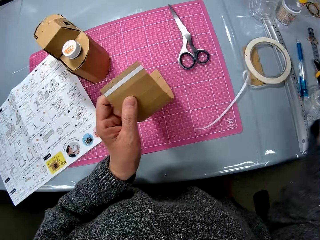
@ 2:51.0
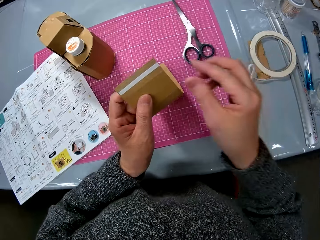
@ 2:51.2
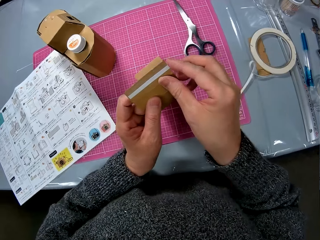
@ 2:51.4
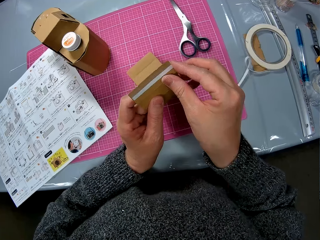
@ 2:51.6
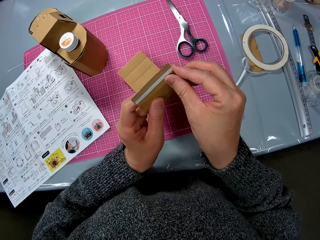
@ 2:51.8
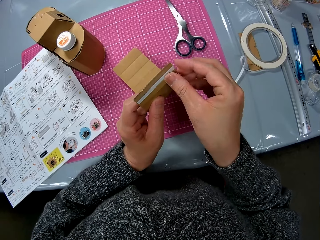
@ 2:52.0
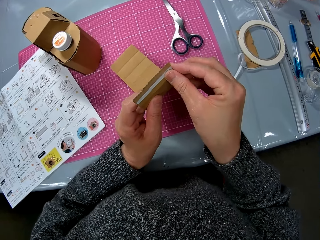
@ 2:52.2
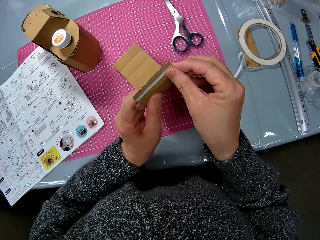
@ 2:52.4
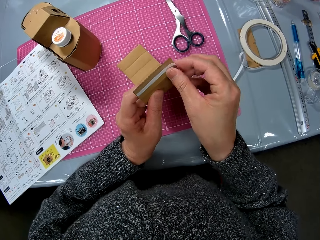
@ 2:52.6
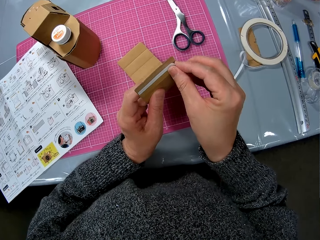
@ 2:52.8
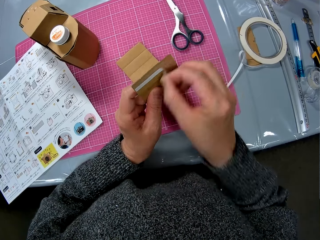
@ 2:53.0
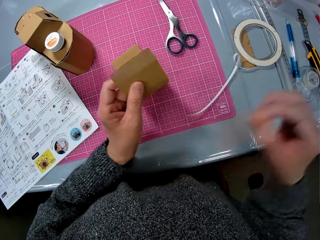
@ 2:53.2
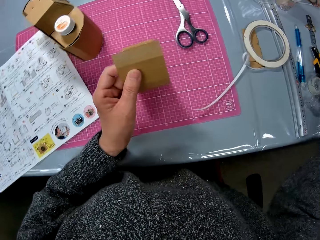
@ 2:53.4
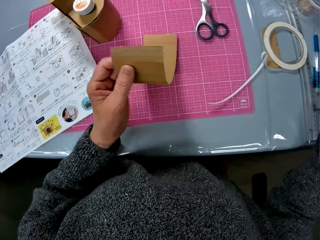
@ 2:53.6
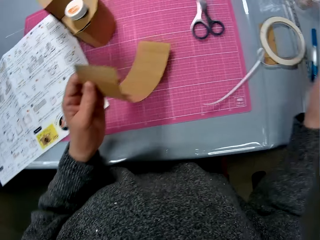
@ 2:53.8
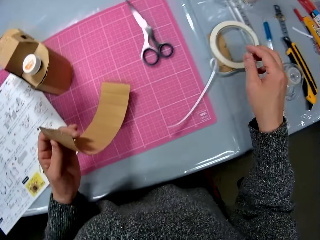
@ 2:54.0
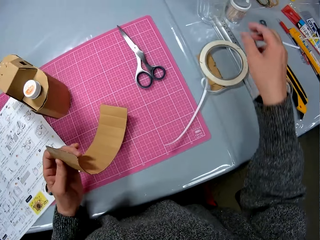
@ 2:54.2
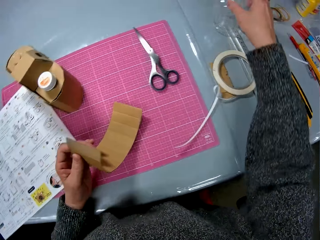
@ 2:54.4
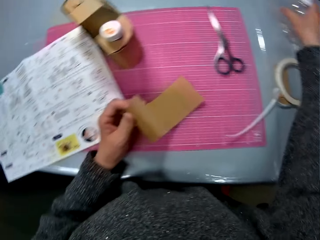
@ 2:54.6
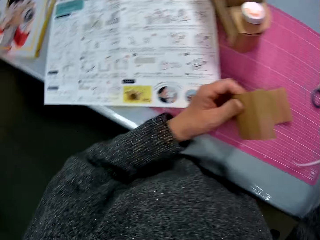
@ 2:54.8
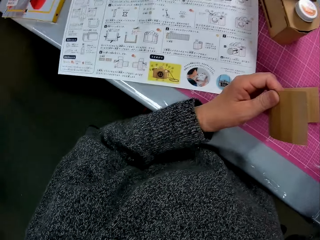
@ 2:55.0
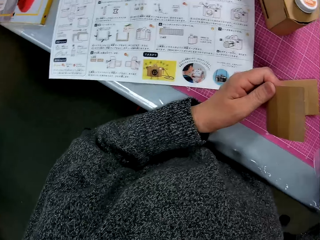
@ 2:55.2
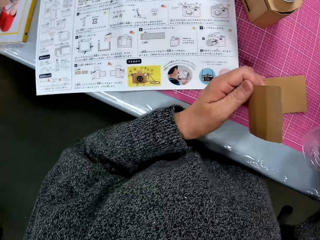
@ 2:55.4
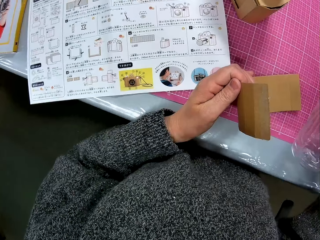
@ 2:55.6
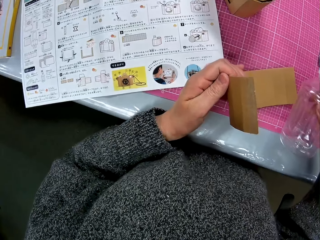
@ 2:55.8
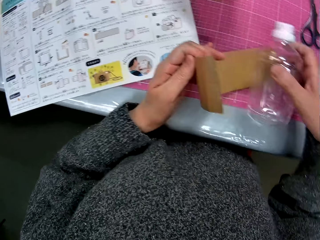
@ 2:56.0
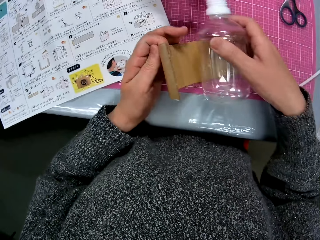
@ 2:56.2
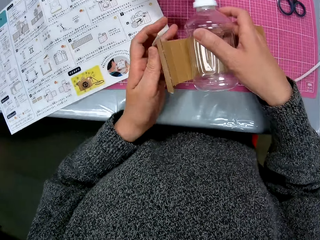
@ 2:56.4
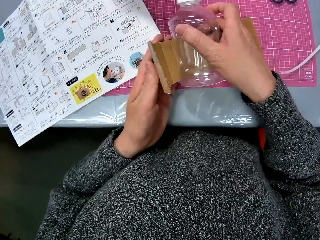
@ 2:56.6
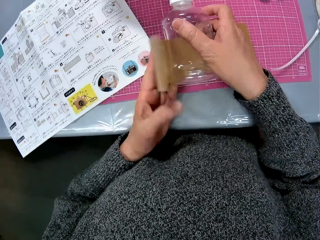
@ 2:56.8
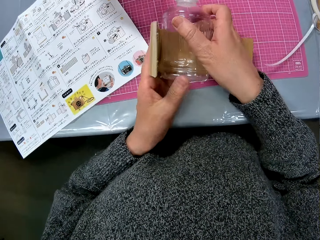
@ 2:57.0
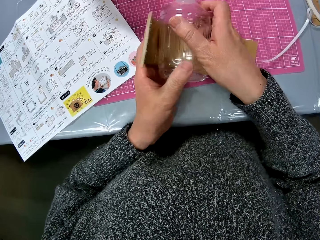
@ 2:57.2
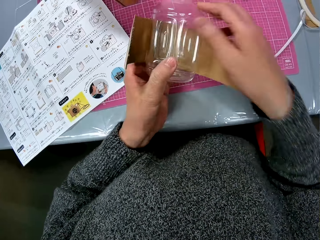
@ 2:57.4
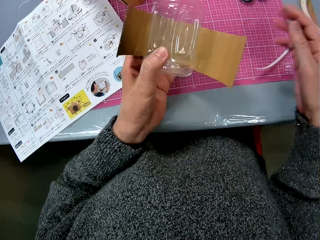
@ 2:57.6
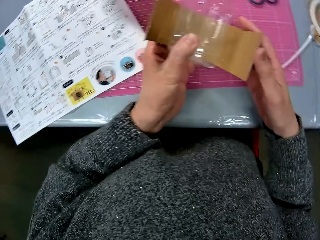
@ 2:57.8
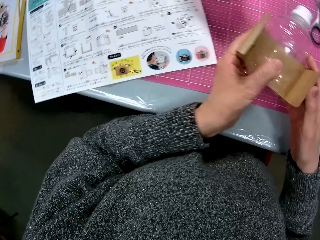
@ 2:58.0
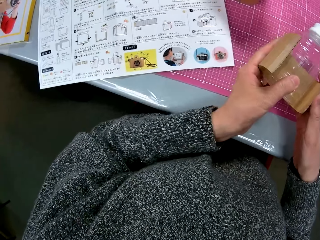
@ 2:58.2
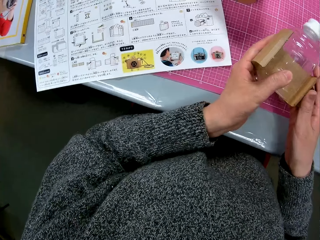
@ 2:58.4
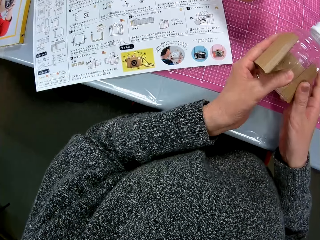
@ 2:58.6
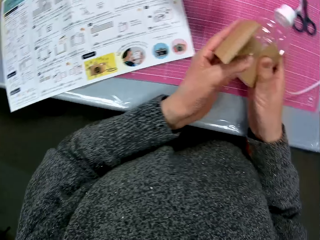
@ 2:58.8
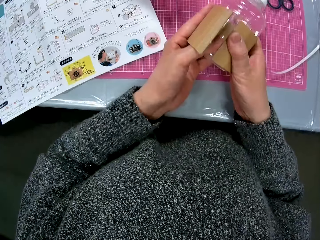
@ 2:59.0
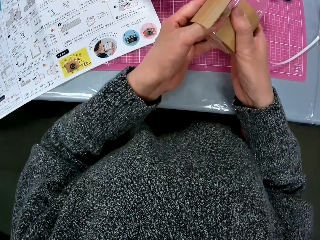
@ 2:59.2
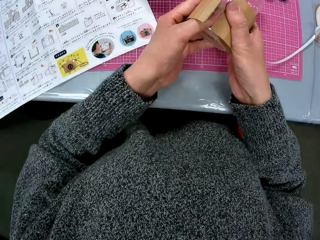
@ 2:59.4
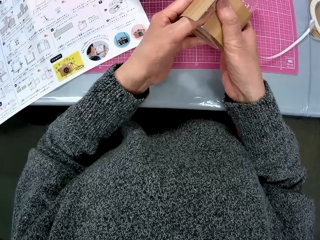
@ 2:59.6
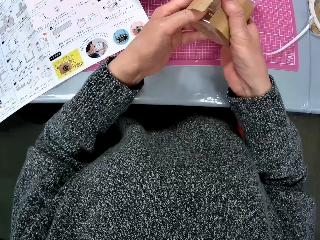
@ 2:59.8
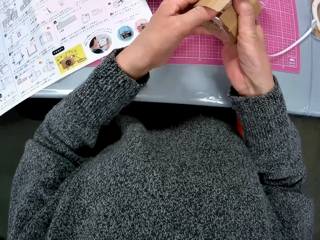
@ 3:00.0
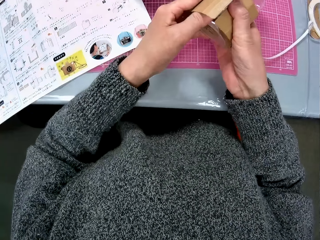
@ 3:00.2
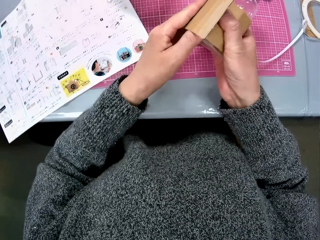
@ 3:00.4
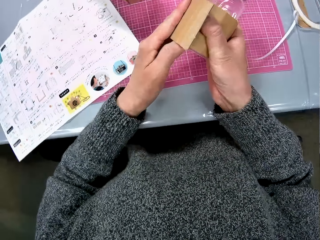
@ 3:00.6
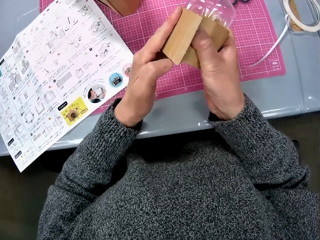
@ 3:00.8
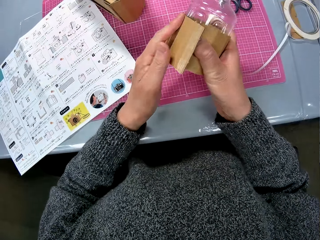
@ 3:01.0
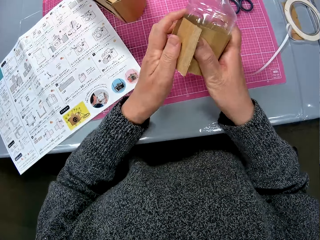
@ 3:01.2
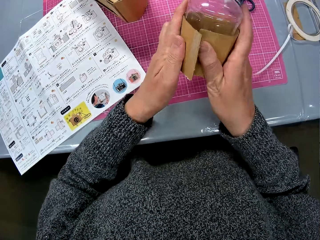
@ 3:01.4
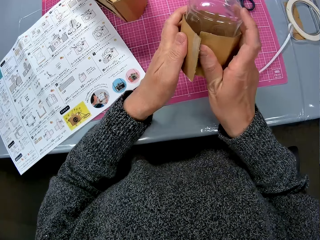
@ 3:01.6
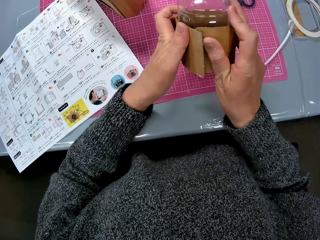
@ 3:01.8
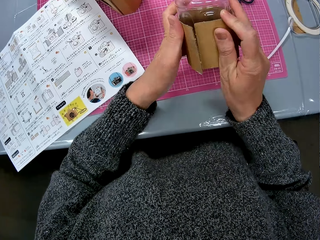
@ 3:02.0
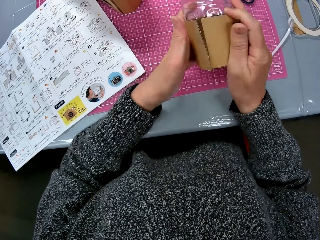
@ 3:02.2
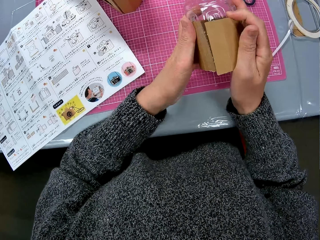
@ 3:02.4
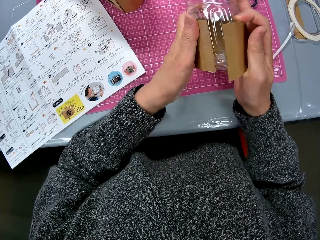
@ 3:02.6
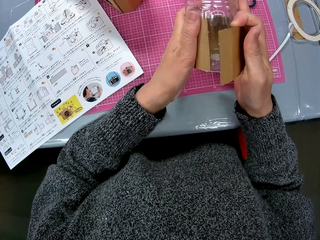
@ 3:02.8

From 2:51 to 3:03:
The camera wearer peels off the other tape or sticker on the carton. She puts the stickers on the table. She picks up a water bottle from the table with her right hand. She wraps the carton in her left hand around the water bottle in her right hand. She fixes something with the water bottle. She removes the connected box paper.

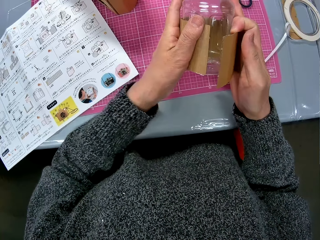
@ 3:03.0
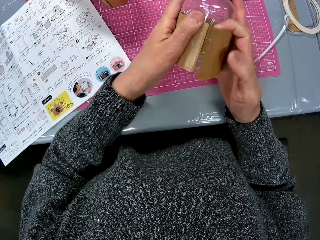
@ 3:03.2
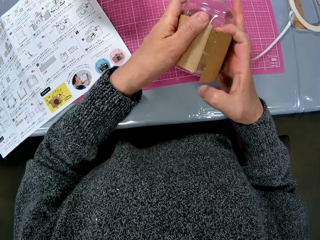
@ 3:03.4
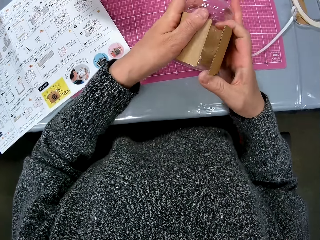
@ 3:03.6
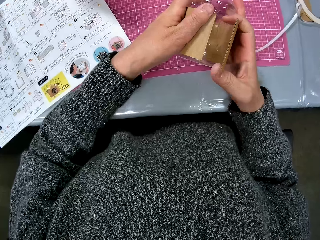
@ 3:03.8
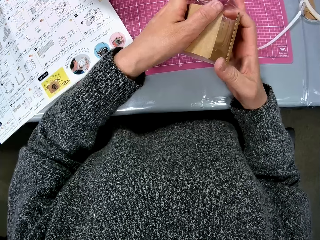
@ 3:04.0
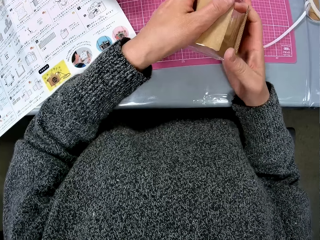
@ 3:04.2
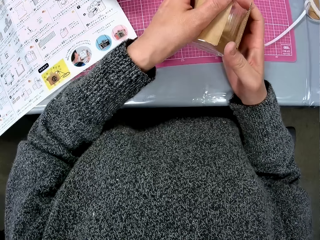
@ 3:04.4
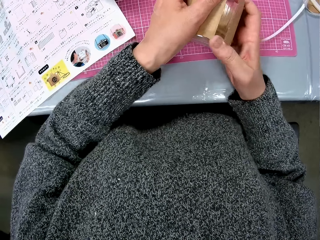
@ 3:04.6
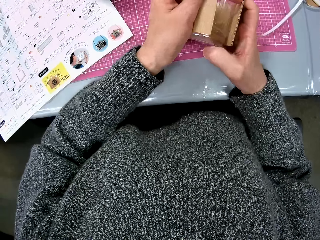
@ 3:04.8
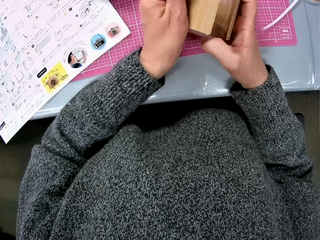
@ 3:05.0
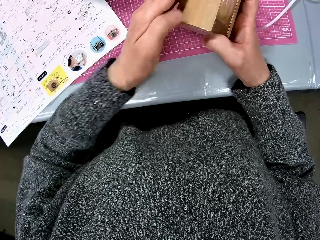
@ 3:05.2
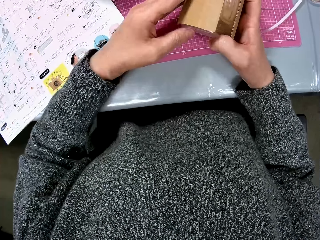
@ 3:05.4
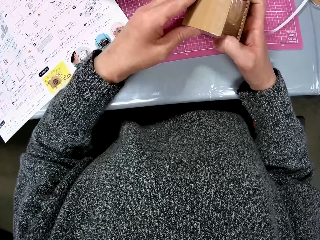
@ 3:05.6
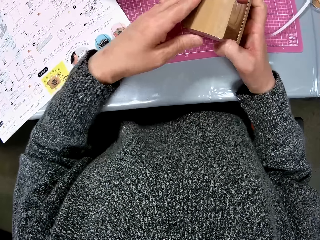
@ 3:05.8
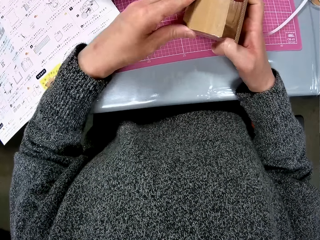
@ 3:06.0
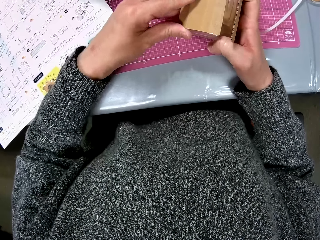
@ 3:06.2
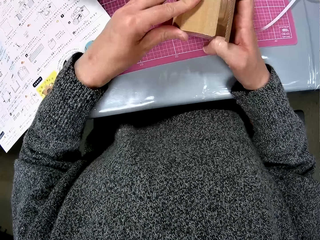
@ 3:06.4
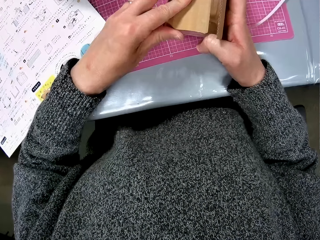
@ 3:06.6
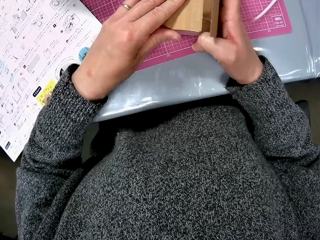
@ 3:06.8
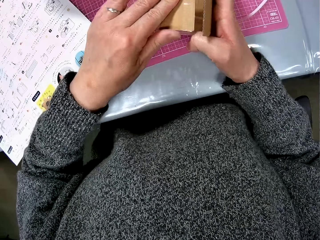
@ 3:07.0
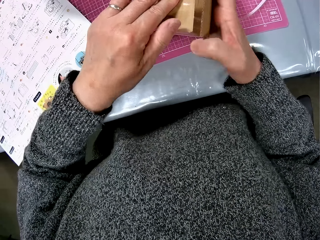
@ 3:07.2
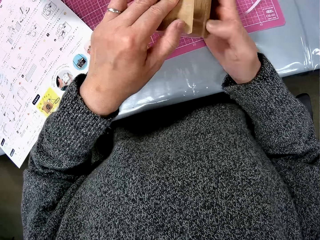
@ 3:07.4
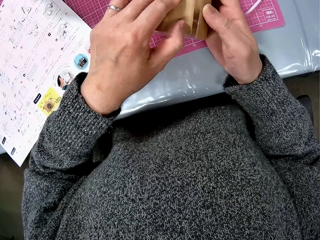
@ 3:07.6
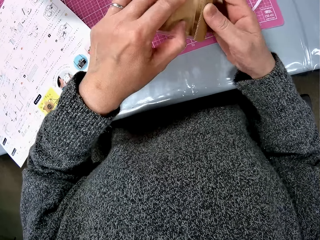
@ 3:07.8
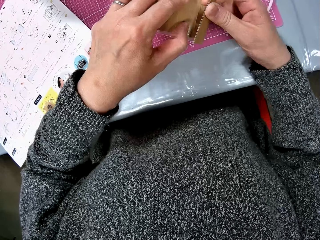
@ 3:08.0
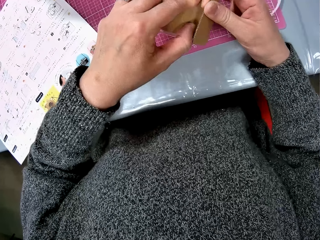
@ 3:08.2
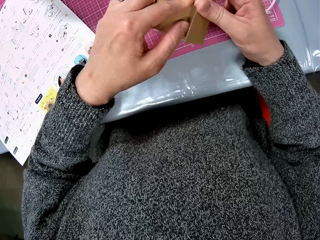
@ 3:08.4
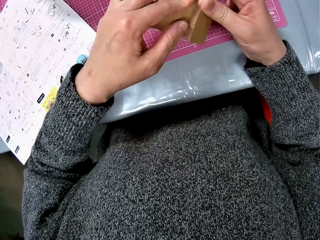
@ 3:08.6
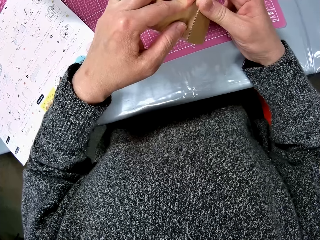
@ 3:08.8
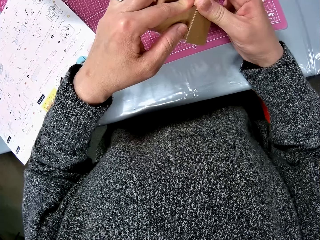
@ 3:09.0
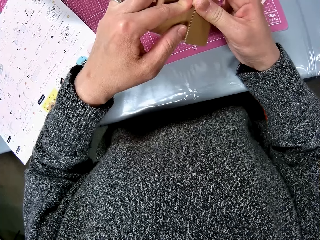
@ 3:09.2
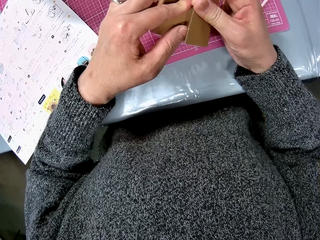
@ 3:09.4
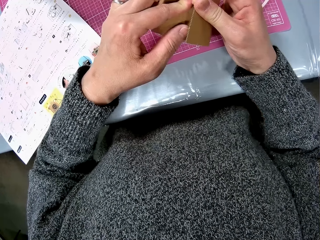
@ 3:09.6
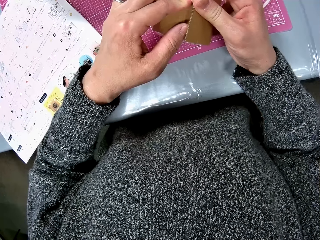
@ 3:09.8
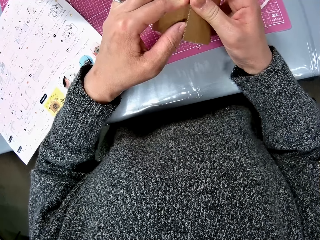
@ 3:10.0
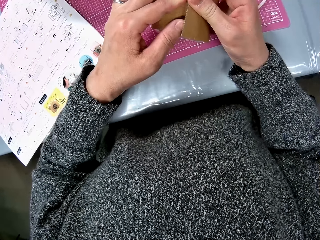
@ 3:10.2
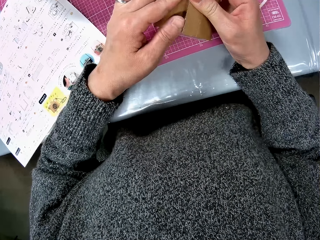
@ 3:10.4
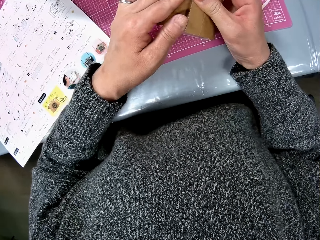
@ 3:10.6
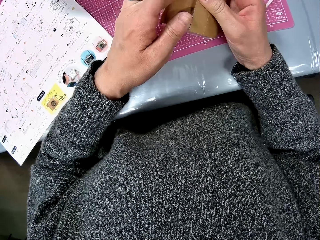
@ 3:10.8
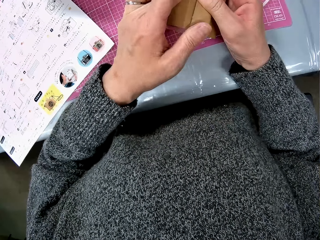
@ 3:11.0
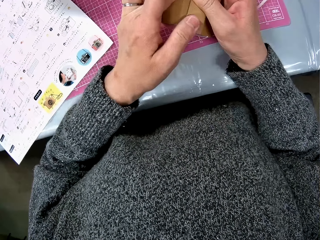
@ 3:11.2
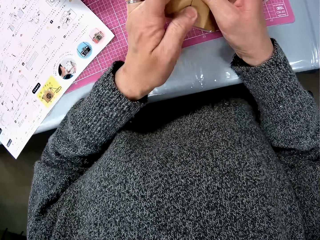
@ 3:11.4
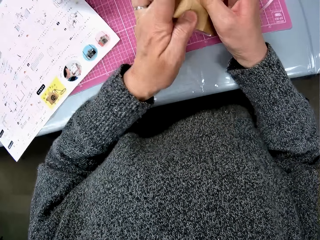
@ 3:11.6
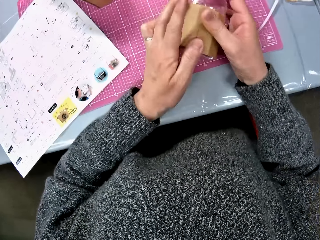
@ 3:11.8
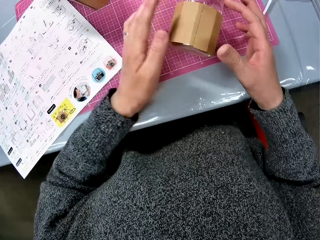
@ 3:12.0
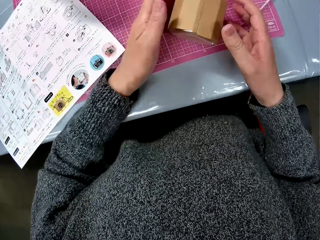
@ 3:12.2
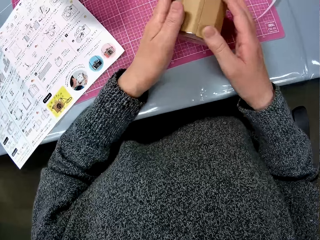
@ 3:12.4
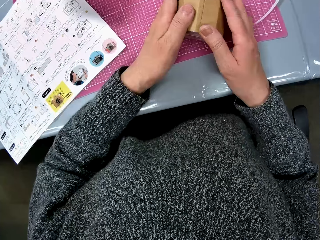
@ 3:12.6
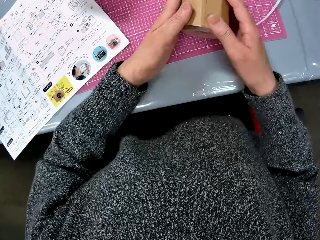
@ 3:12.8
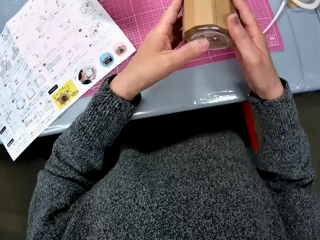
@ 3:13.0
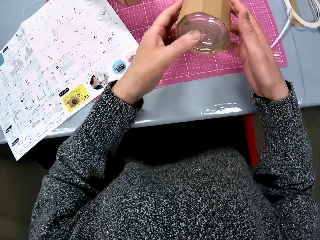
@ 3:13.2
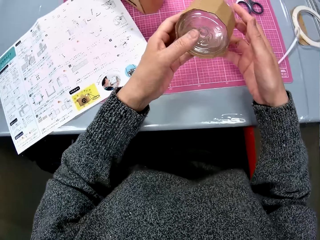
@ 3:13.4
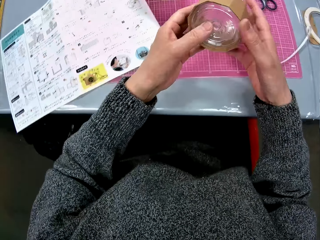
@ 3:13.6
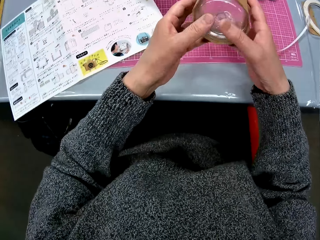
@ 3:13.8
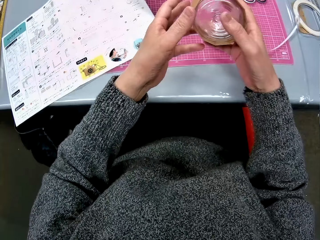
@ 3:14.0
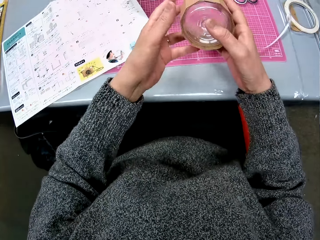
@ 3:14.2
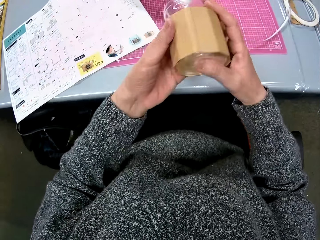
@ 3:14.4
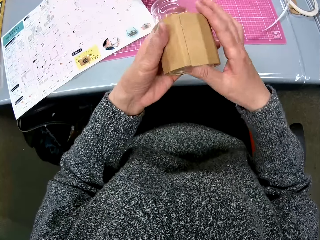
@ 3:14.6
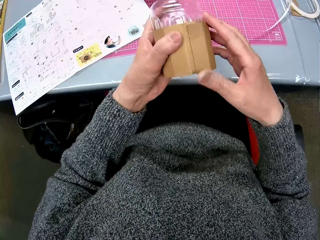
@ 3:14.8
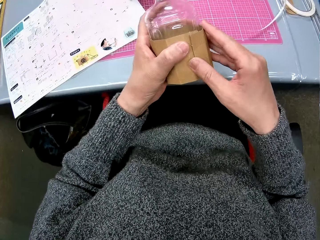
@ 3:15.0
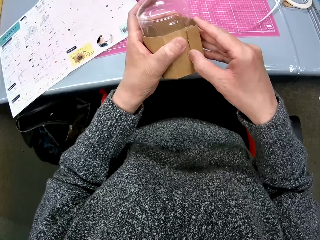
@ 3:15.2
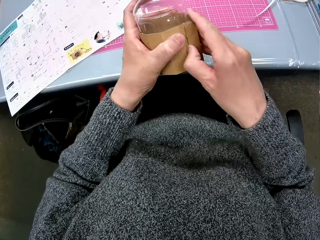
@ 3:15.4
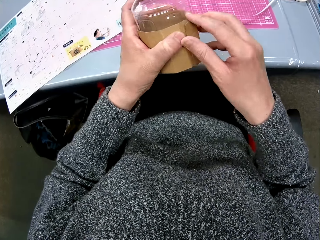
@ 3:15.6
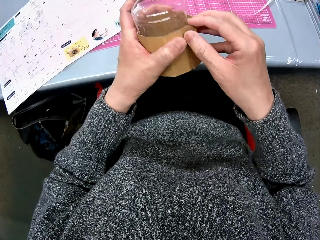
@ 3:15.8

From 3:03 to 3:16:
The camera wearer fixes something with the water bottle. They pick up the water bottle.
